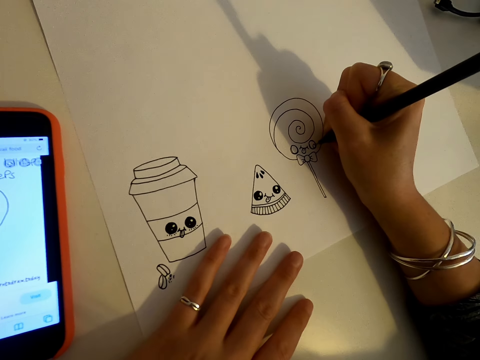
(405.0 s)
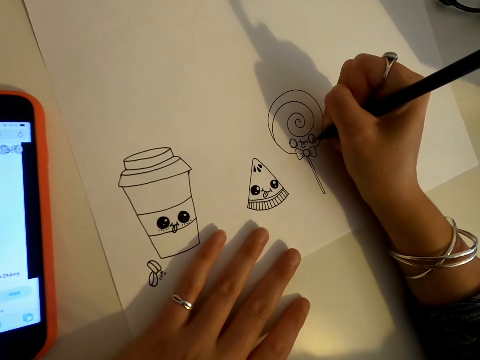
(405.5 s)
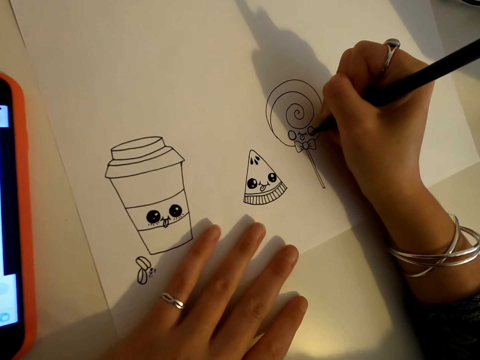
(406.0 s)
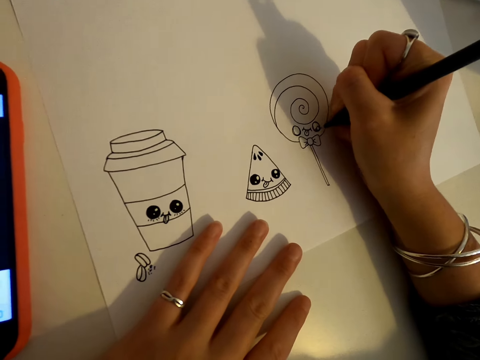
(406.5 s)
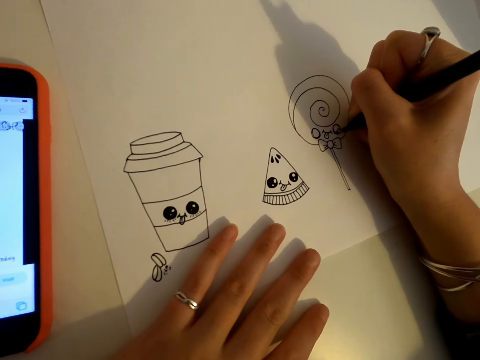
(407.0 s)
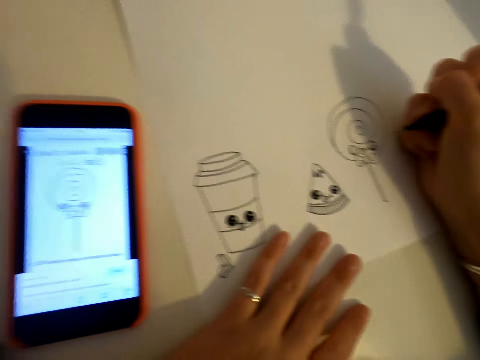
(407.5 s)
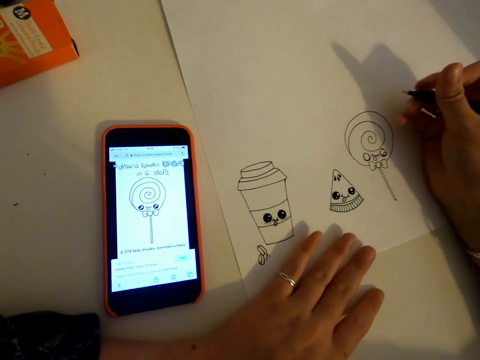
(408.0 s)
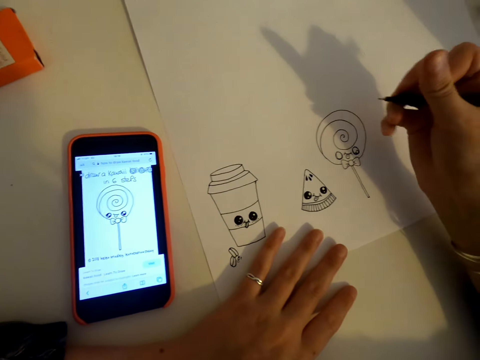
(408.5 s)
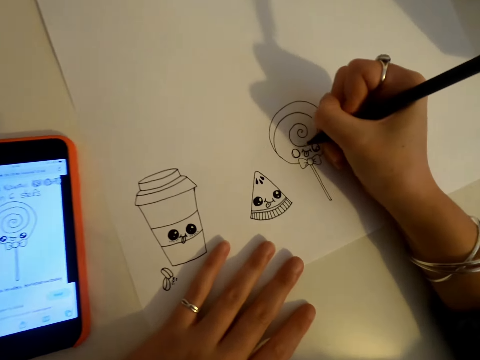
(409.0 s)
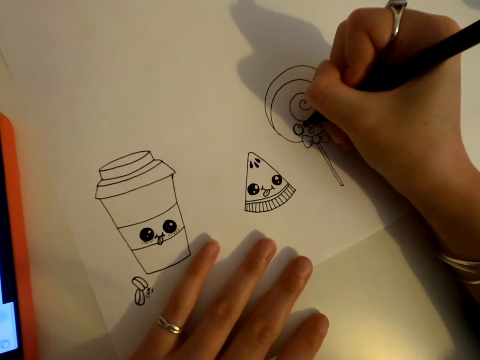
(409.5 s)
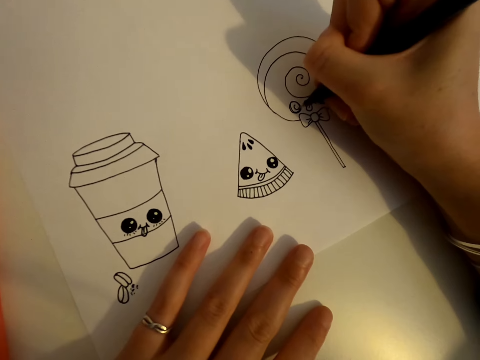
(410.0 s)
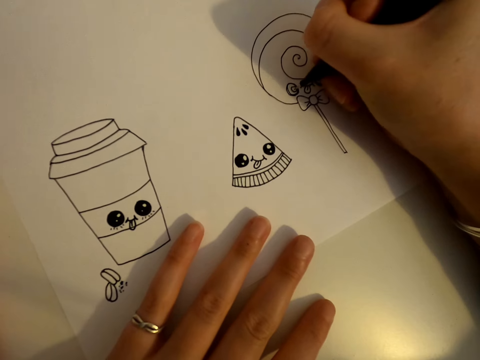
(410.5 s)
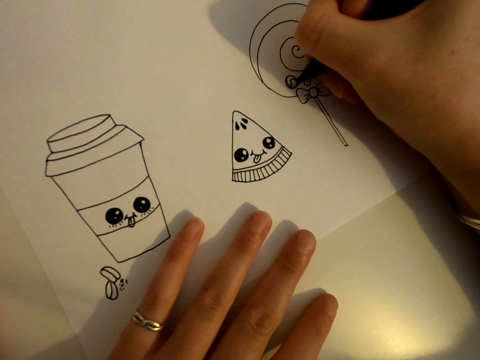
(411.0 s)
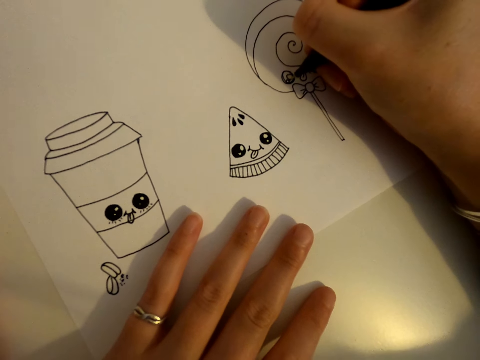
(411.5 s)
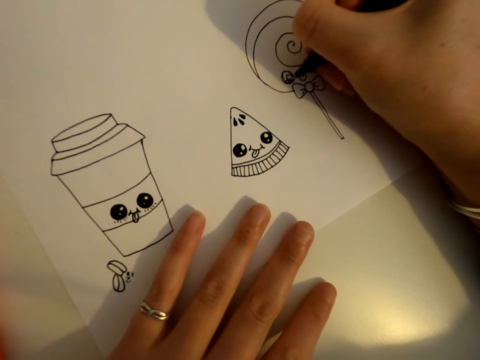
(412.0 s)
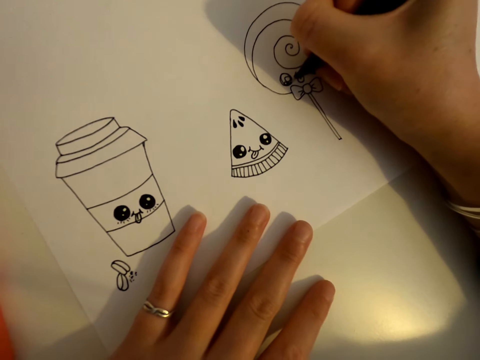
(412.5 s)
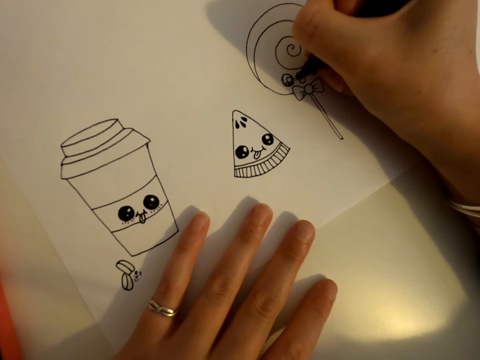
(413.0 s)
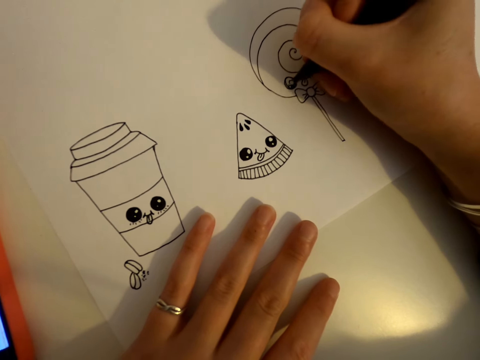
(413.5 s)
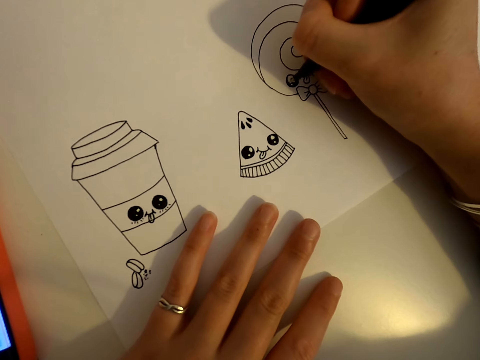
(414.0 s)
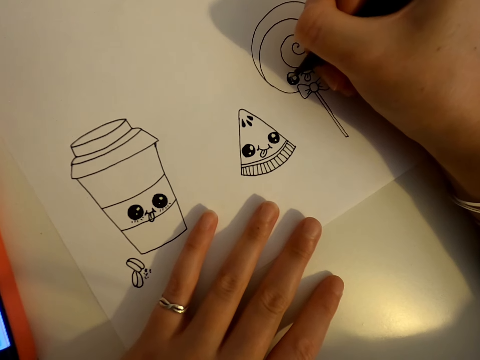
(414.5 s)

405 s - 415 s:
The camera wearer looks at the phone. They draw on the piece of paper.

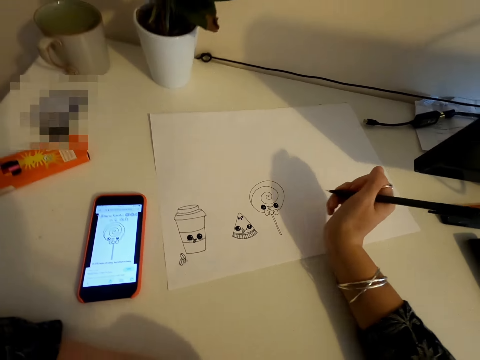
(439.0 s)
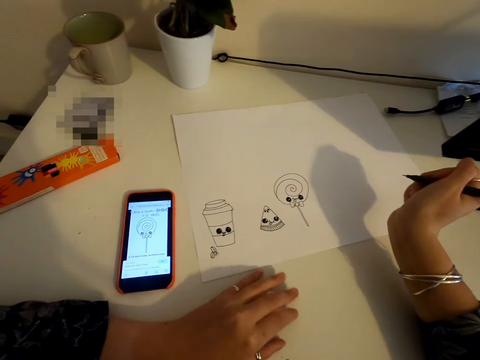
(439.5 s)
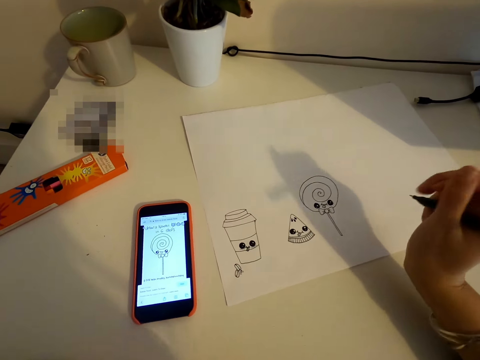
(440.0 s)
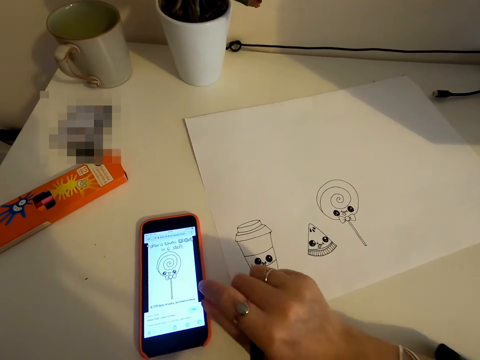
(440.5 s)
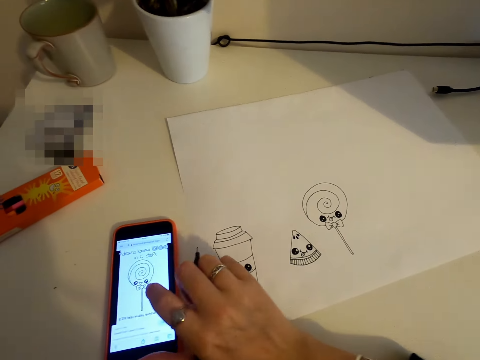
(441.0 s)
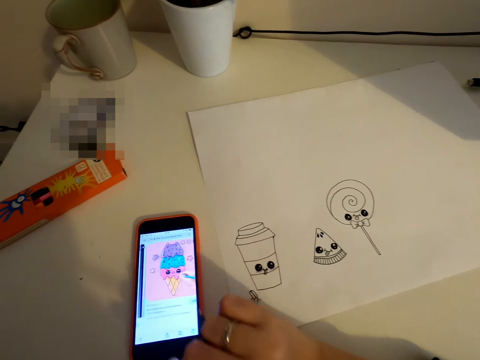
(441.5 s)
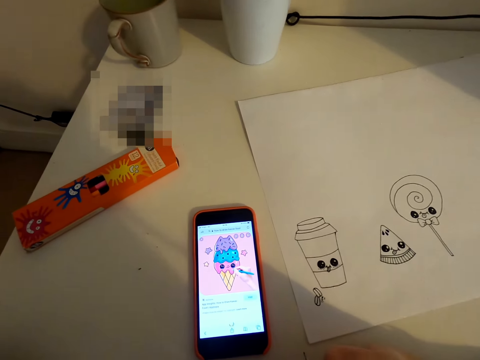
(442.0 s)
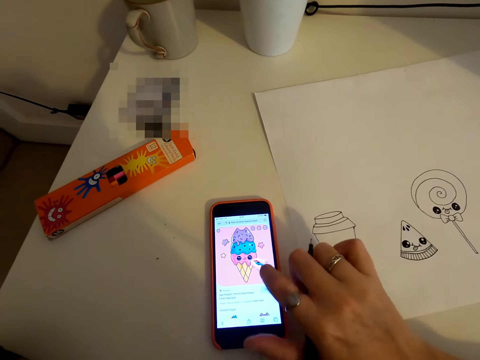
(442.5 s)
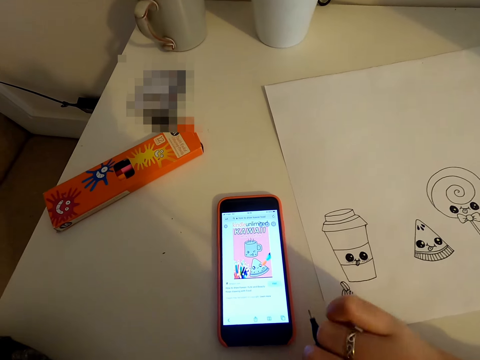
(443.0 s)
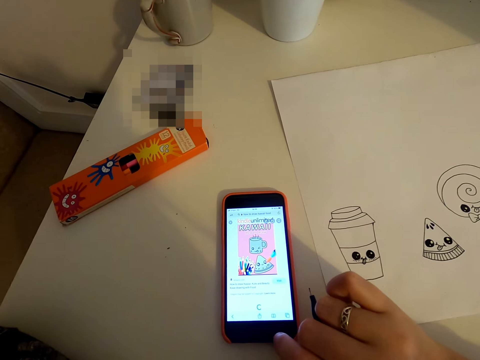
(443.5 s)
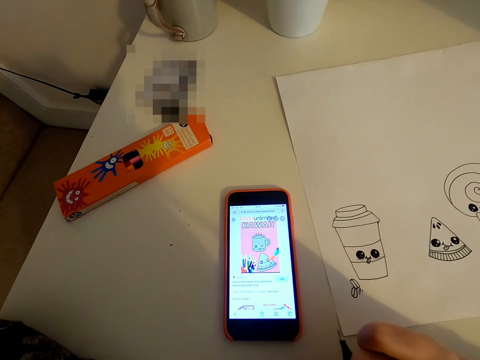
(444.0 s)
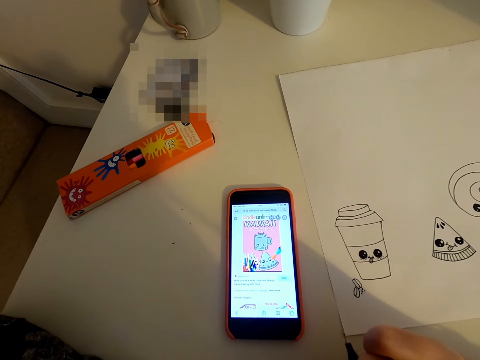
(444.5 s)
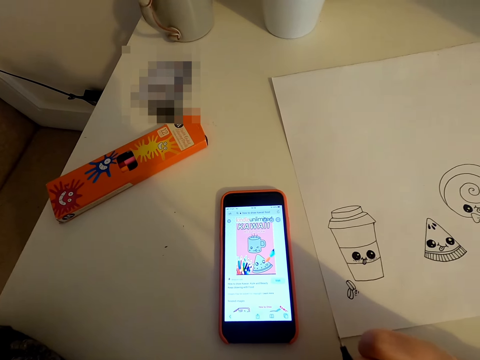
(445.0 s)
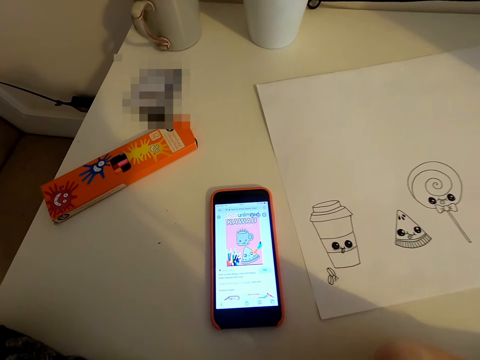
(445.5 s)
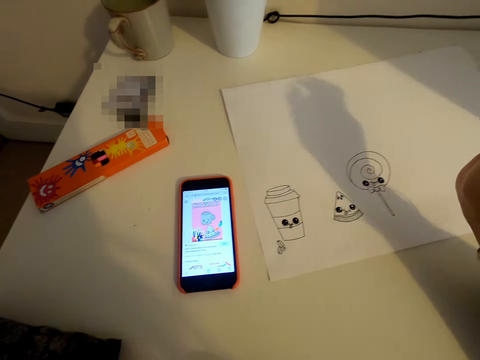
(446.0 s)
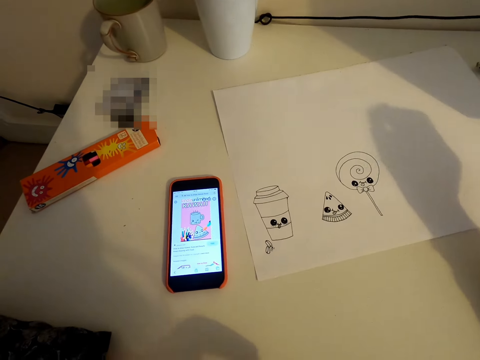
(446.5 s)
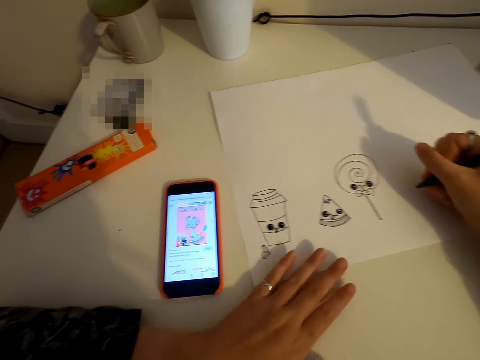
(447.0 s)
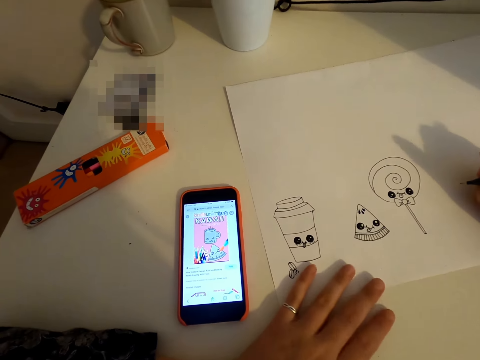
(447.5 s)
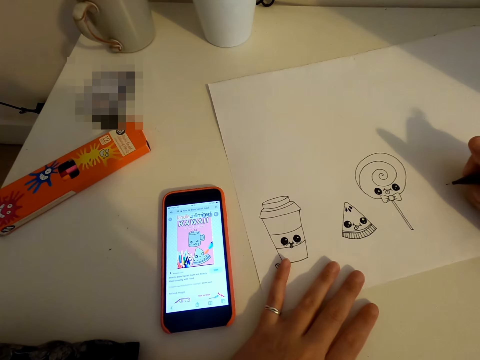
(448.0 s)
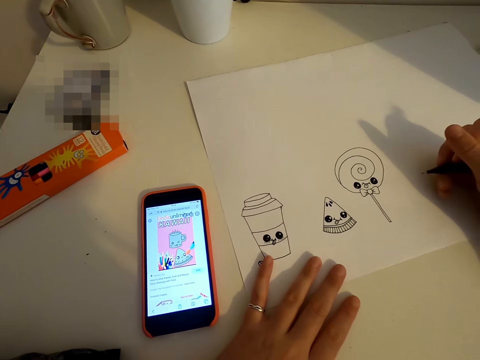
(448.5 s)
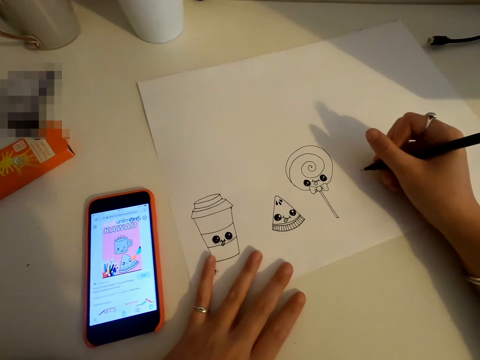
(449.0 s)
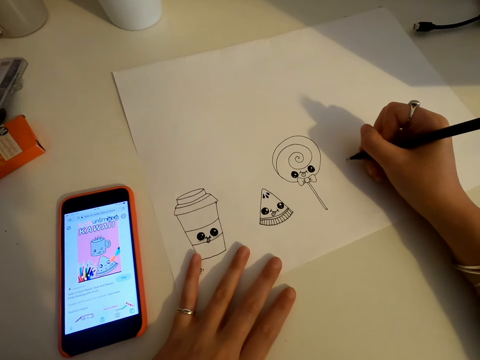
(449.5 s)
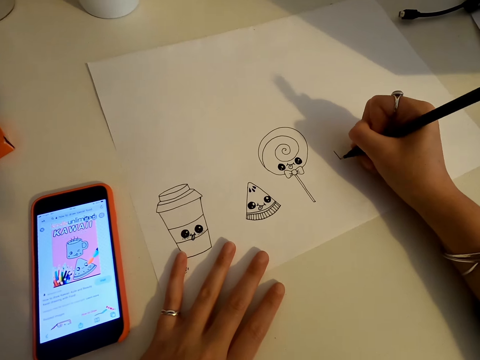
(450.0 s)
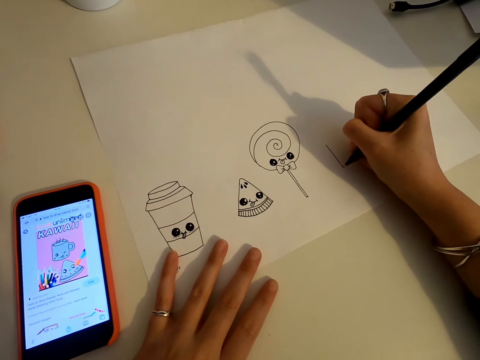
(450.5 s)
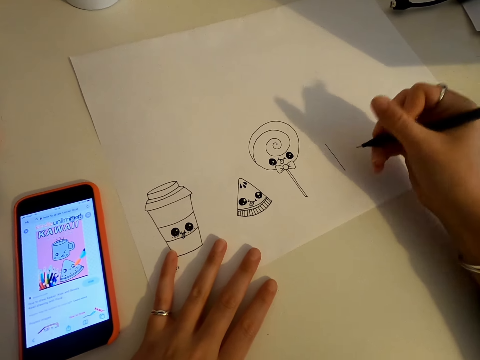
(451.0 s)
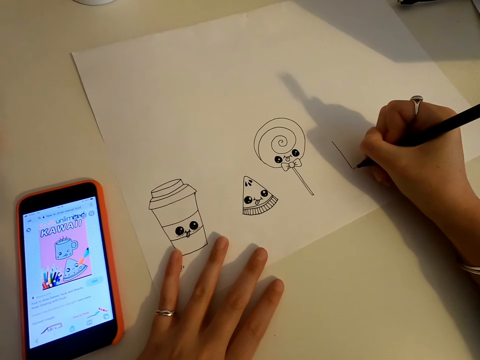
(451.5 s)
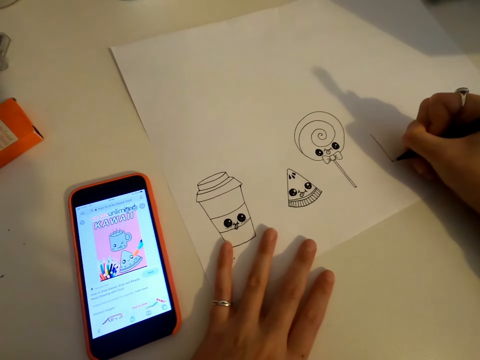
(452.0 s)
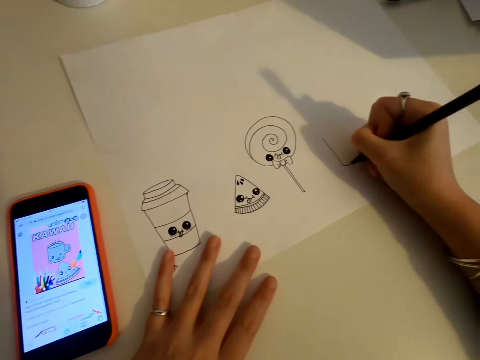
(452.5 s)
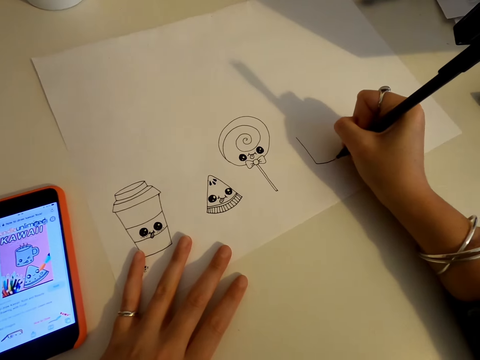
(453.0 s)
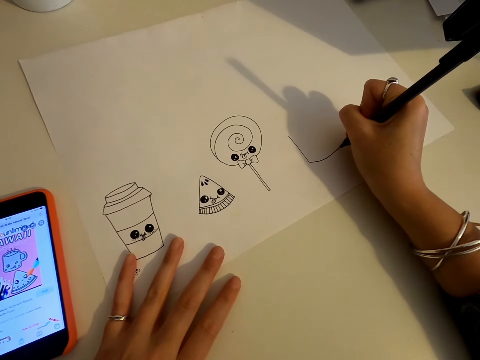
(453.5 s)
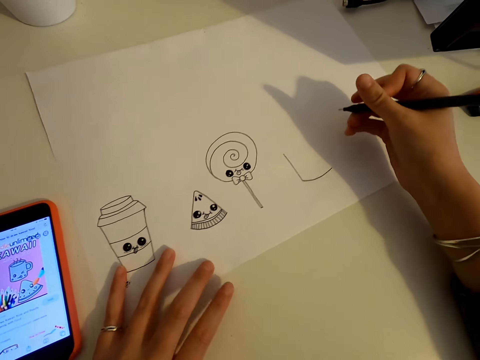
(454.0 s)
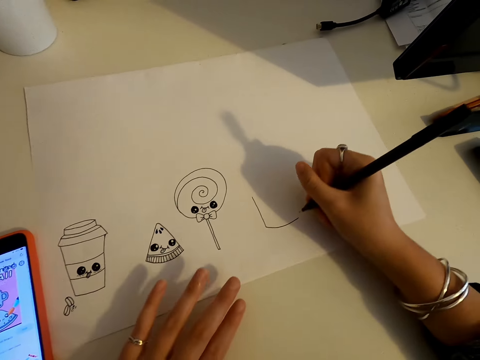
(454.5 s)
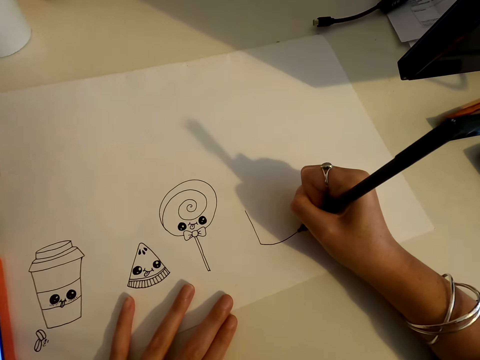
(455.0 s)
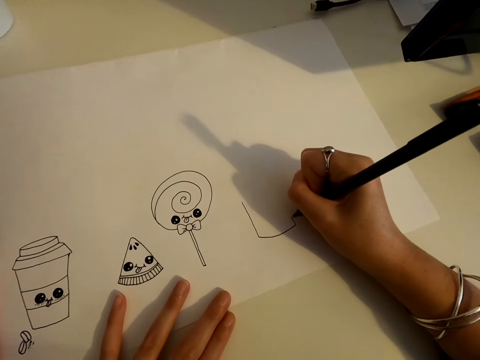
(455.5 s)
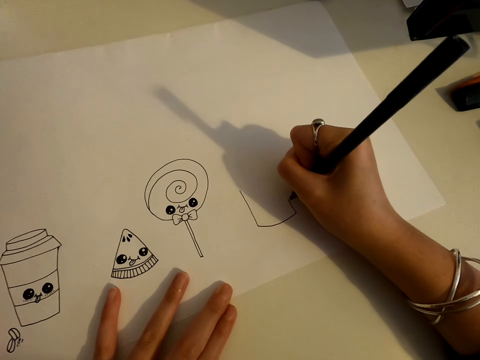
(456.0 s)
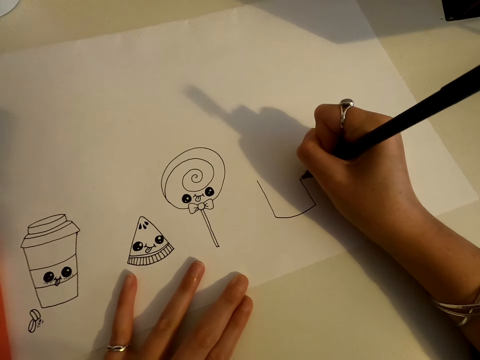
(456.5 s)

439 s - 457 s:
The camera wearer scrolls the phone. They draw on the piece of paper.
